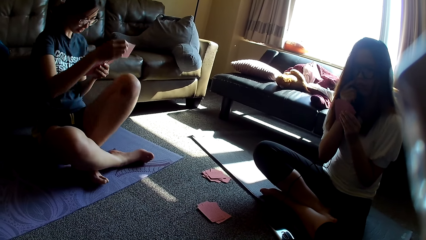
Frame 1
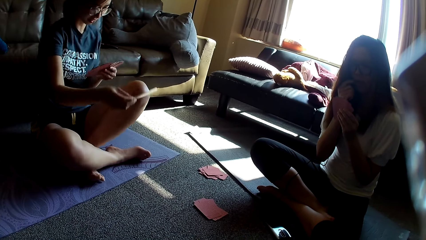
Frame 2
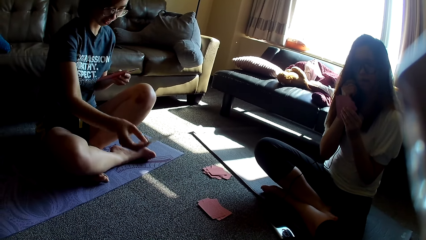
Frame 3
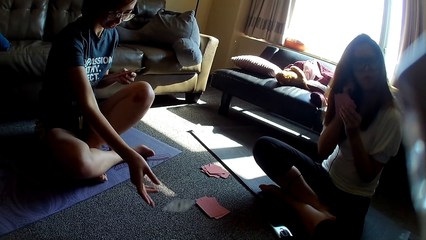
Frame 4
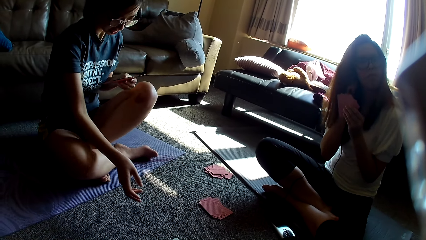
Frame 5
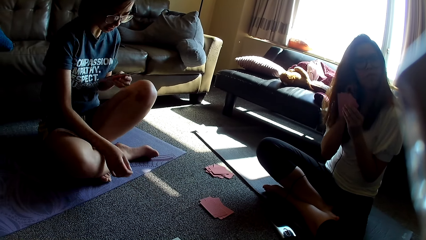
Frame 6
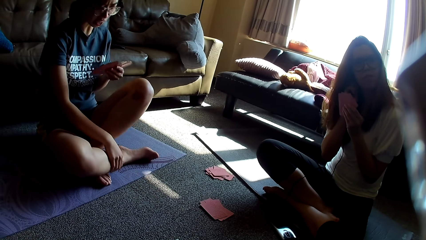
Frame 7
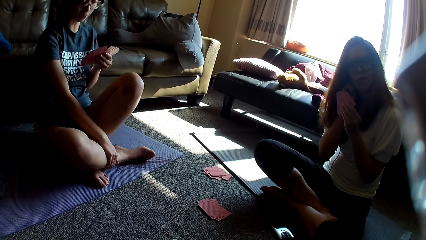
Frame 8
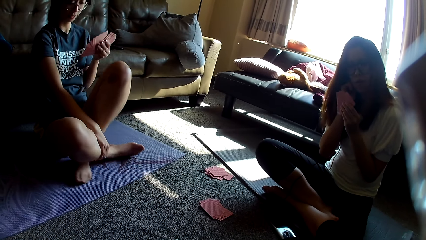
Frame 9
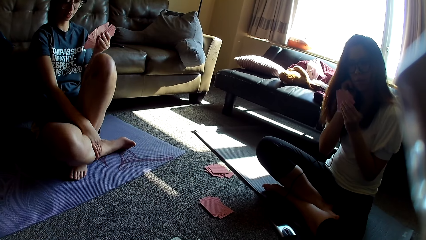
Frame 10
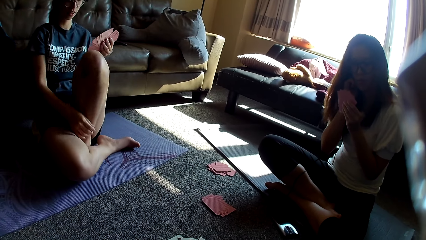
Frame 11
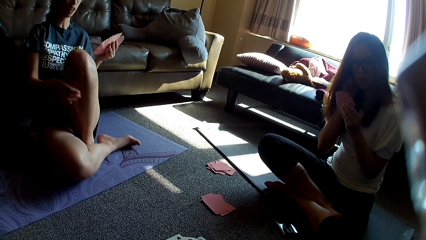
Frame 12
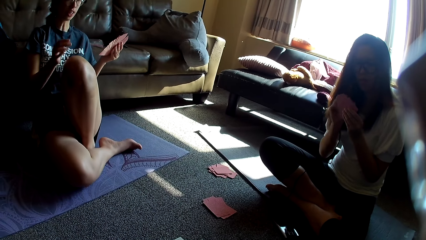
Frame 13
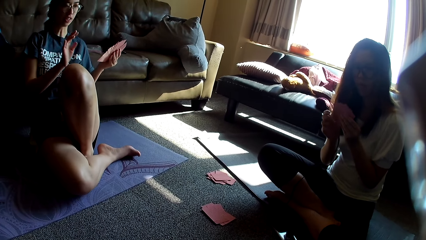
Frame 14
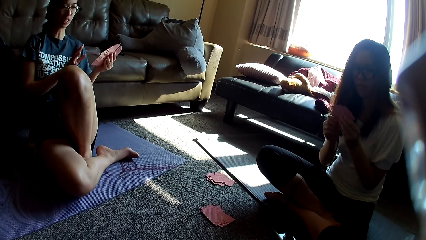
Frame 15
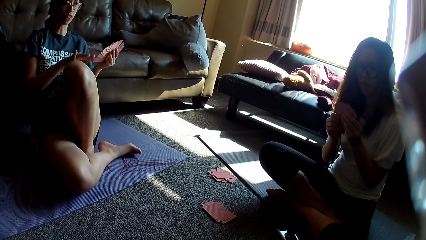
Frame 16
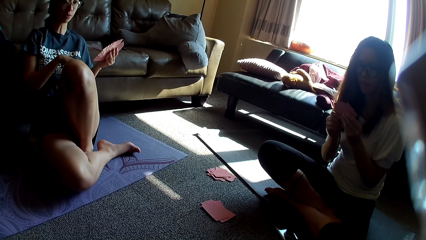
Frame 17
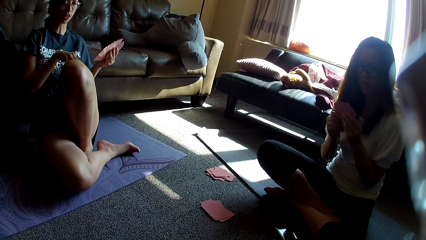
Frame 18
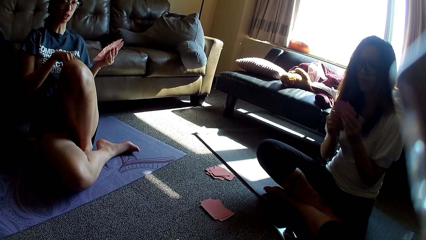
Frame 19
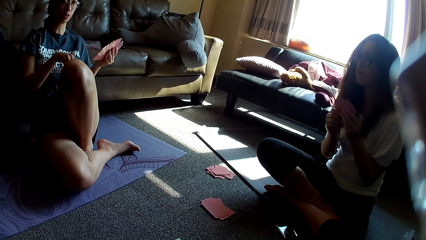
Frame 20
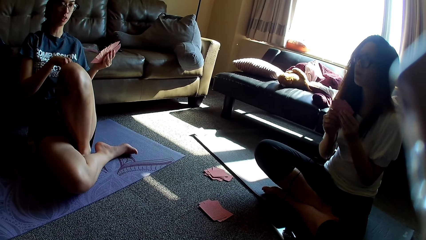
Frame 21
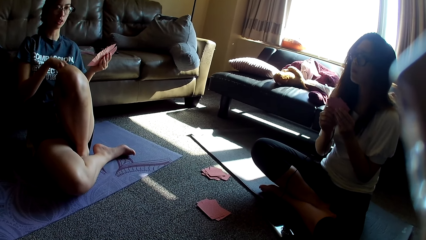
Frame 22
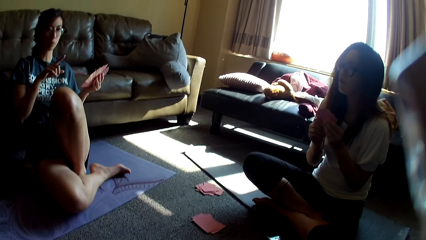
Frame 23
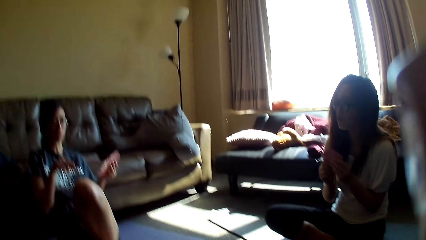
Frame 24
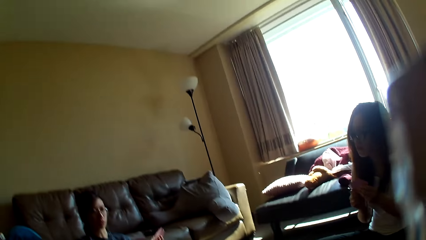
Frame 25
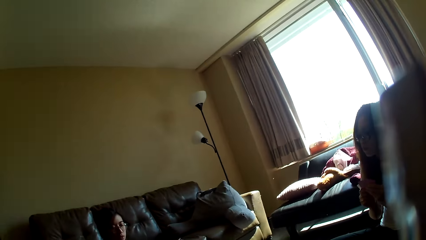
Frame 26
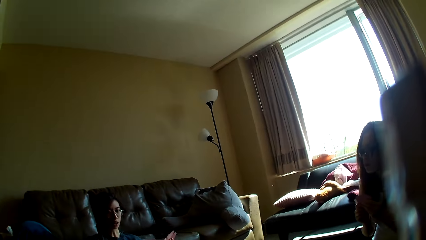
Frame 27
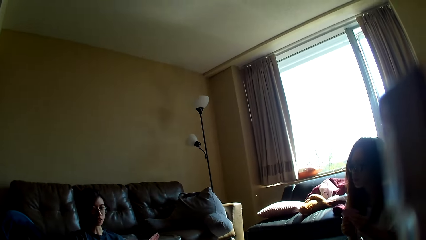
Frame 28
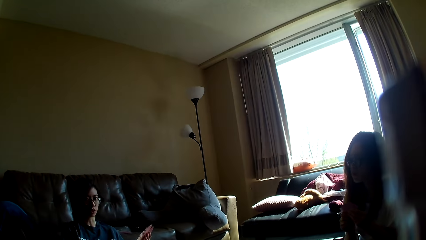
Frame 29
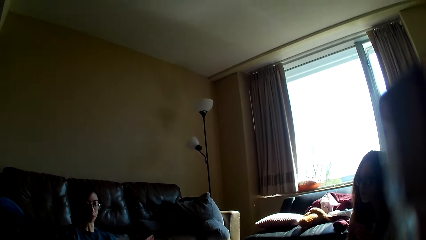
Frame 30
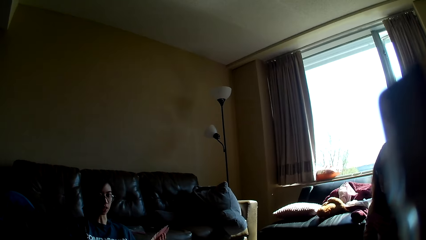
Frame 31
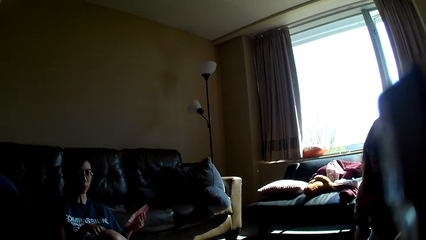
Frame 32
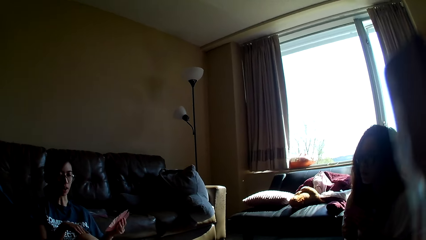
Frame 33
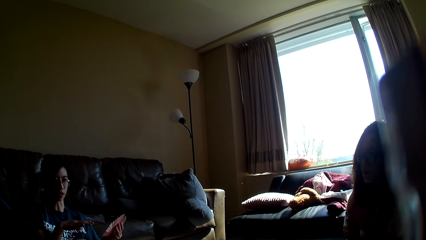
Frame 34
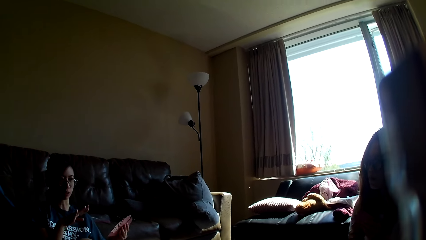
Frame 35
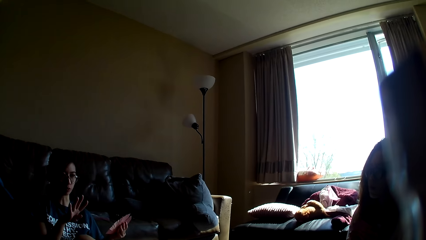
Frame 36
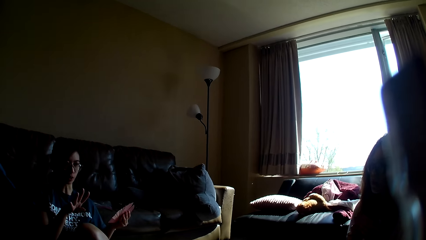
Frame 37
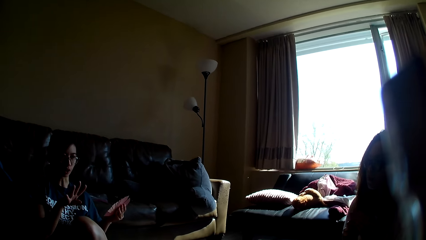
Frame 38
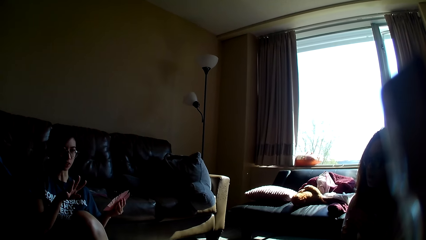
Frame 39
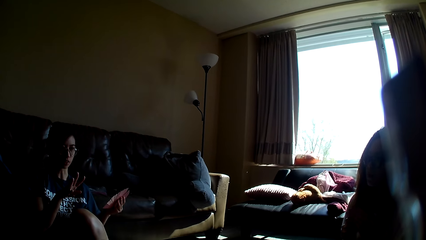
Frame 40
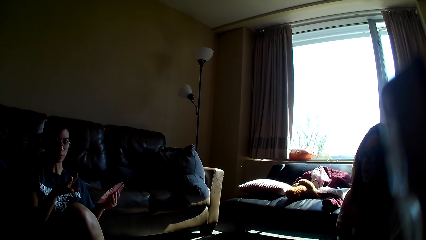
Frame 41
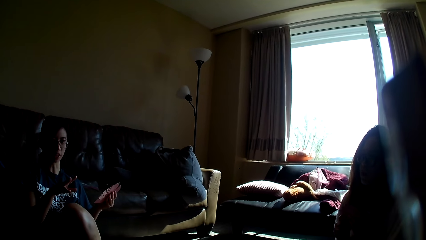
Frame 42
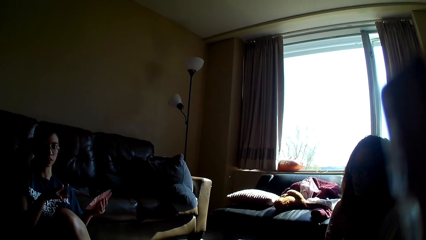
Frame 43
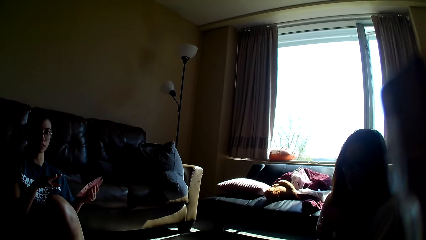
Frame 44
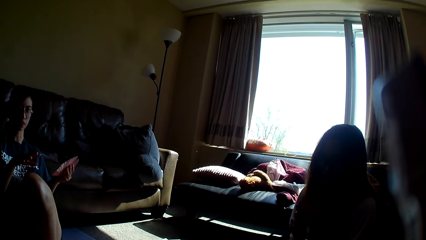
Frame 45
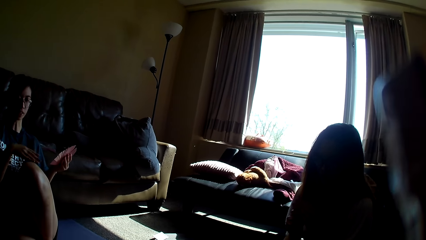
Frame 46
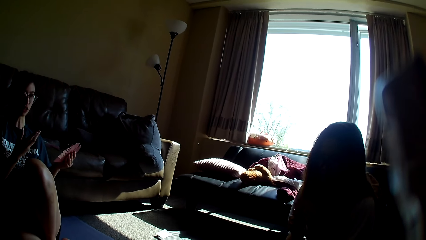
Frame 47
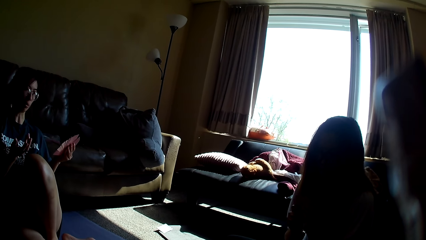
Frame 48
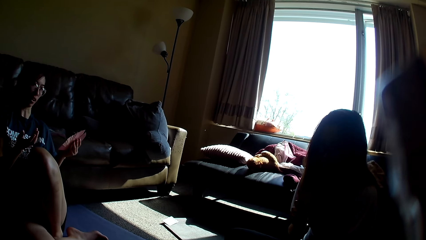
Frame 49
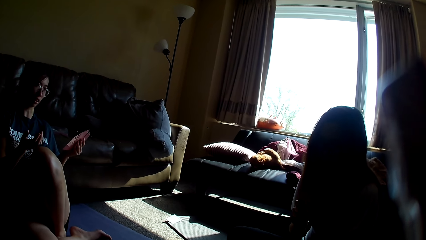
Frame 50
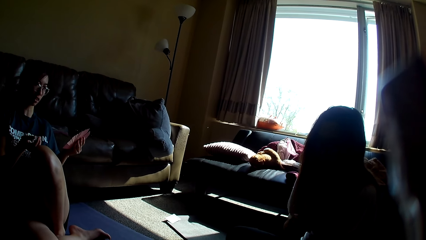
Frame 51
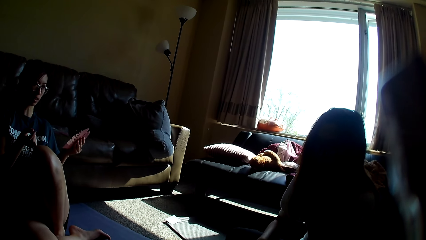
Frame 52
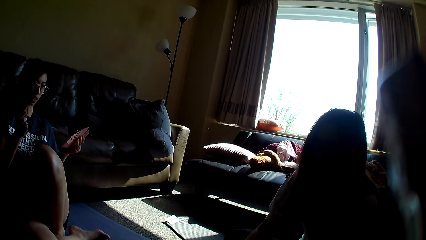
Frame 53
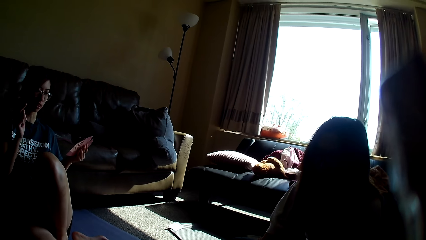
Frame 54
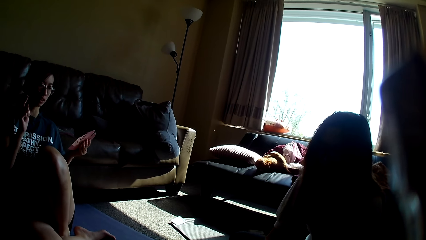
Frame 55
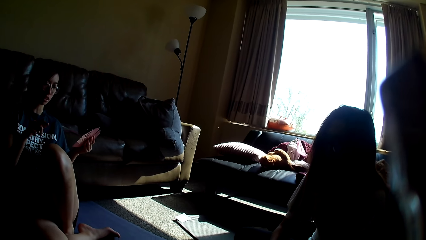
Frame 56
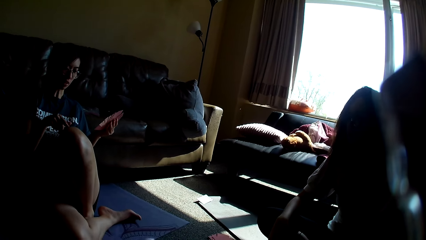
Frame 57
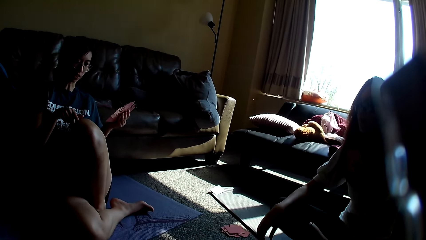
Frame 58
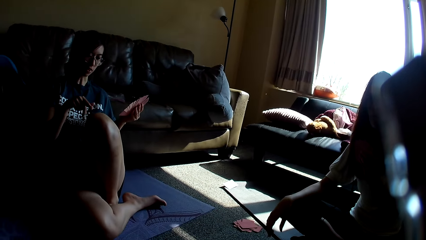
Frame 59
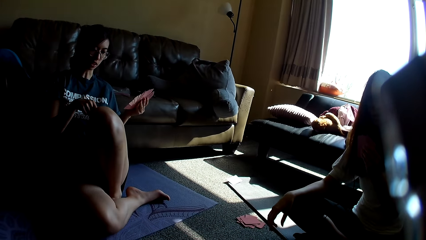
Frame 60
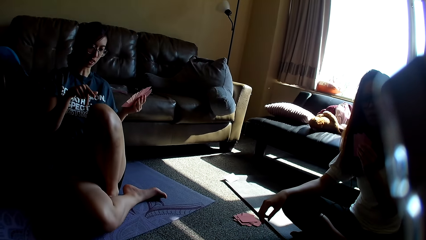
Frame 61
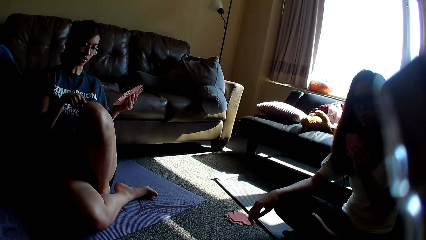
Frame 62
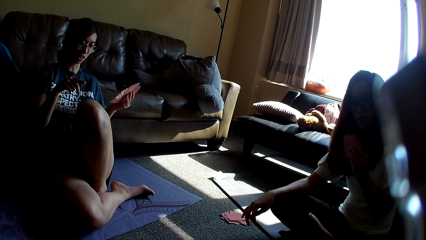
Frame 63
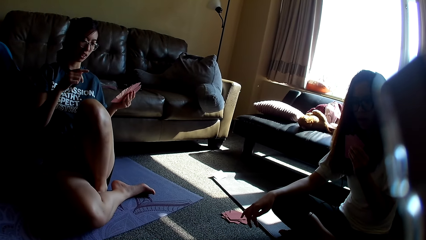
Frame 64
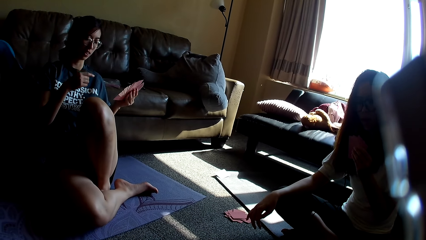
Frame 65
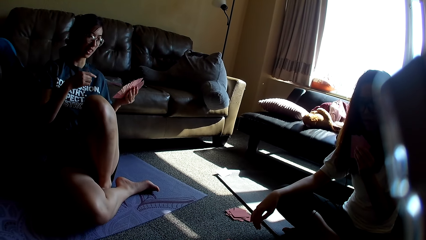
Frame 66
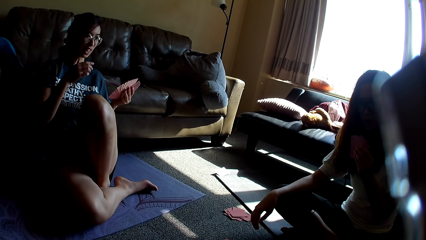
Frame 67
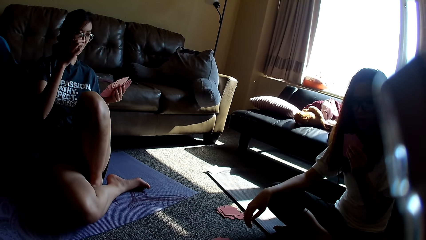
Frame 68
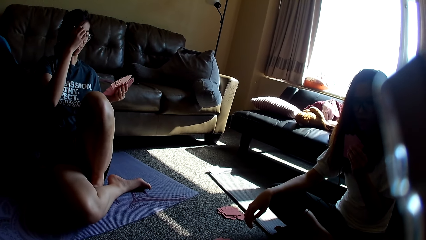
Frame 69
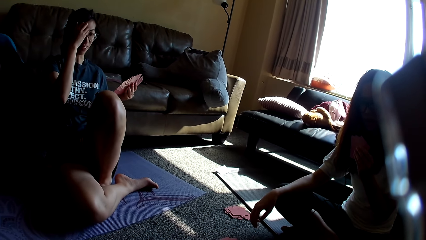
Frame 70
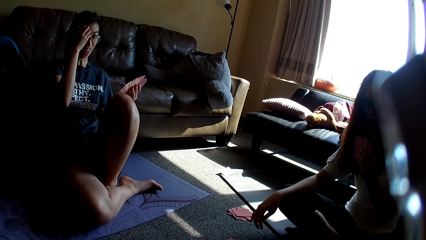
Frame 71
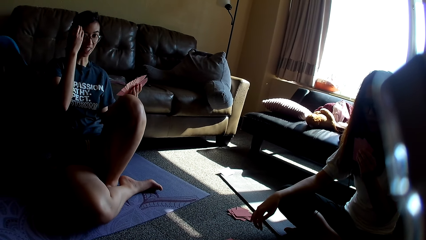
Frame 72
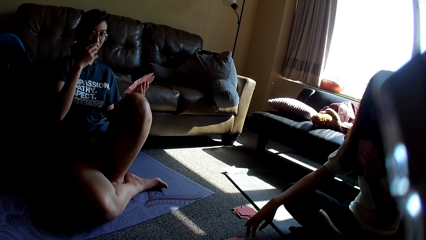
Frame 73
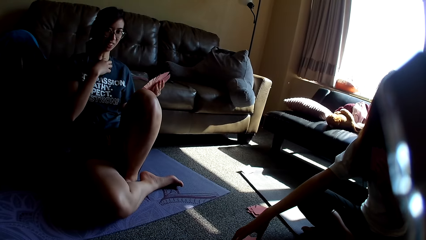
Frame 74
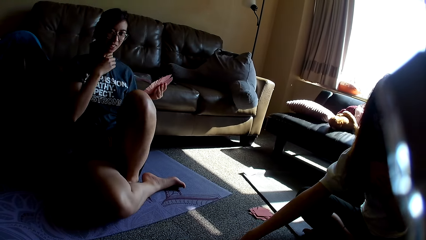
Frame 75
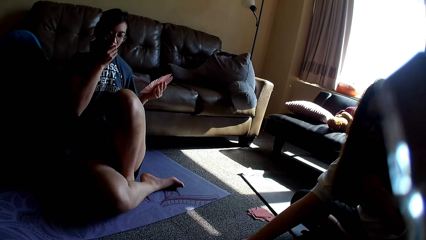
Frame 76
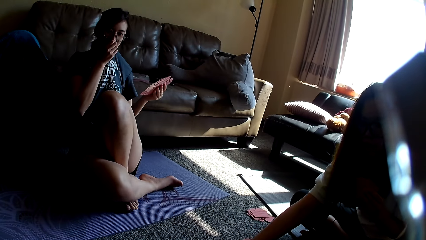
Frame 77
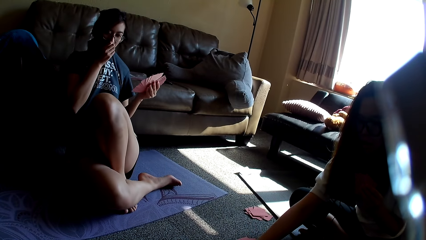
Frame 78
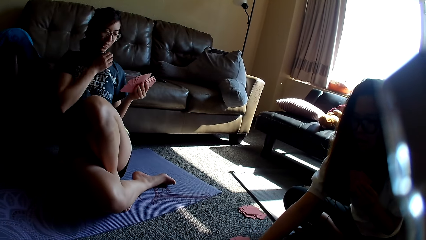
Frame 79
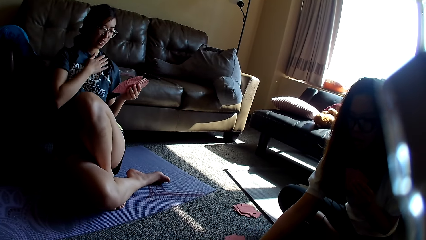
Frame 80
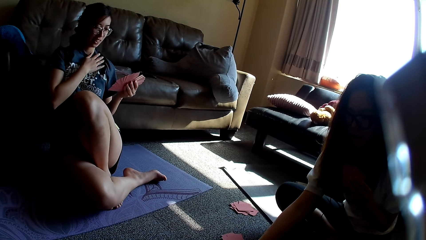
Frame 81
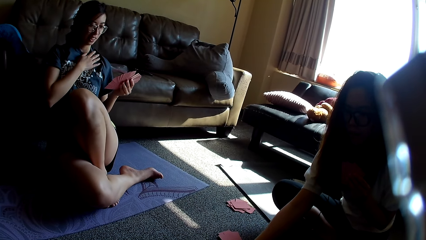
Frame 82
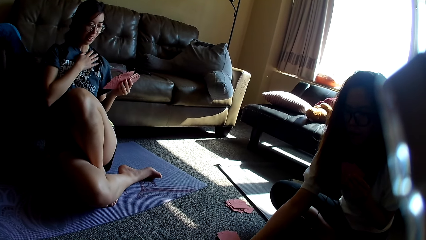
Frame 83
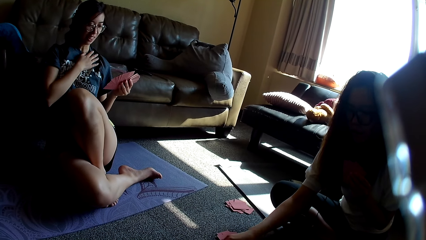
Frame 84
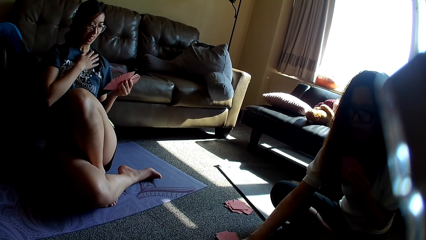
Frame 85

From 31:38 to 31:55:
The camera wearer looks around. A lady picks a card, places the card on the floor and moves her legs. Another lady holds cards. The first lady moves a hand and points a finger. The camera wearer looks around. The other lady moves a hand. The first lady shakes a hand, hits her thigh and adjusts her hair. The other lady moves a hand. The first lady wipes her mouth.
